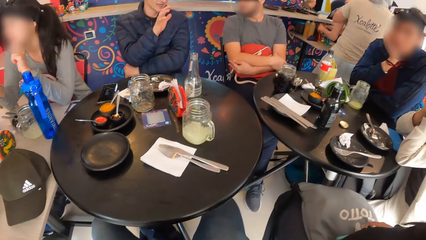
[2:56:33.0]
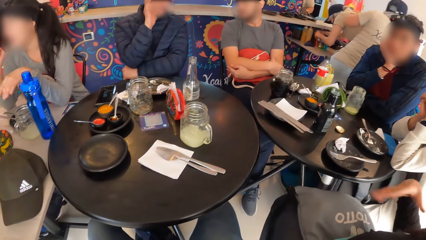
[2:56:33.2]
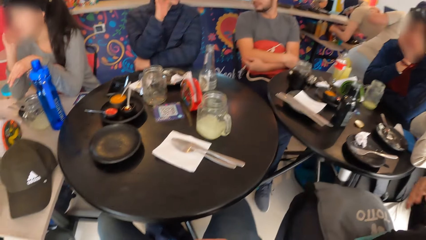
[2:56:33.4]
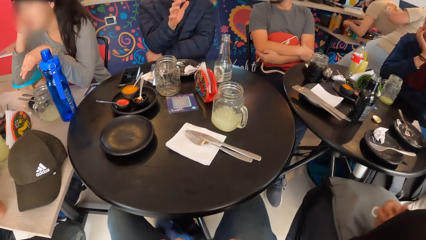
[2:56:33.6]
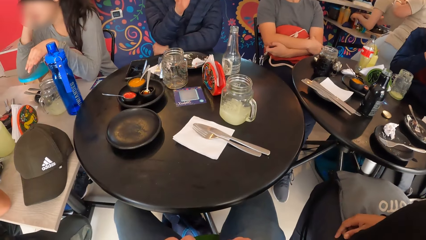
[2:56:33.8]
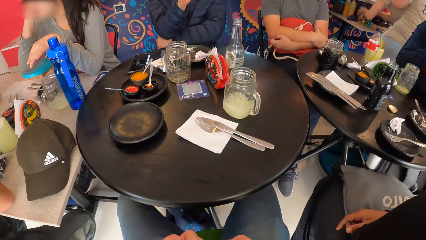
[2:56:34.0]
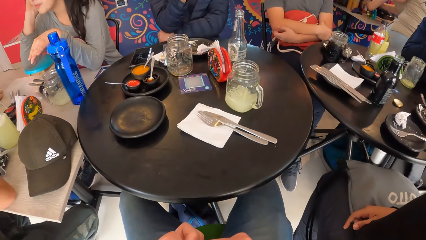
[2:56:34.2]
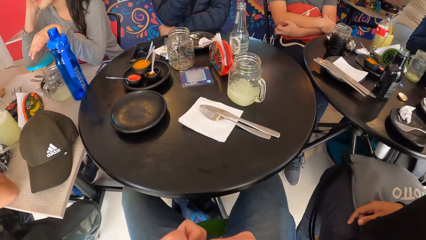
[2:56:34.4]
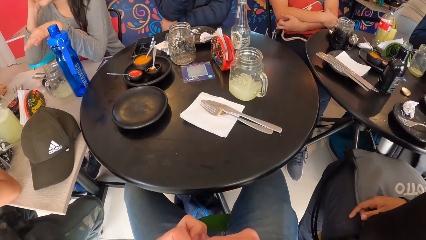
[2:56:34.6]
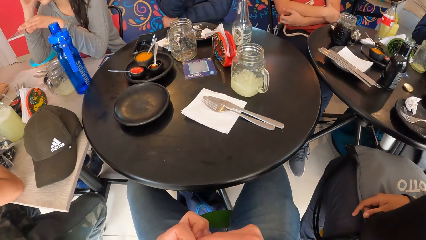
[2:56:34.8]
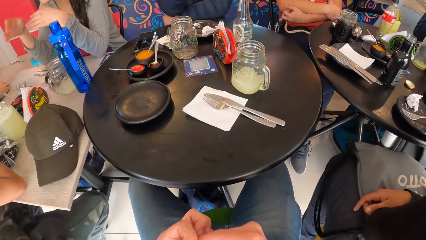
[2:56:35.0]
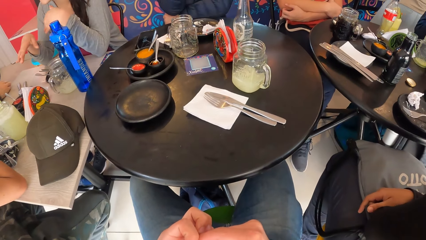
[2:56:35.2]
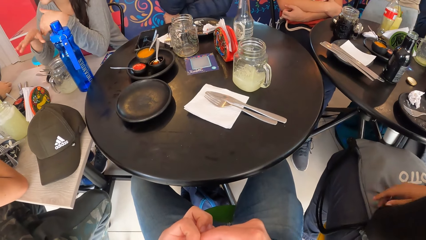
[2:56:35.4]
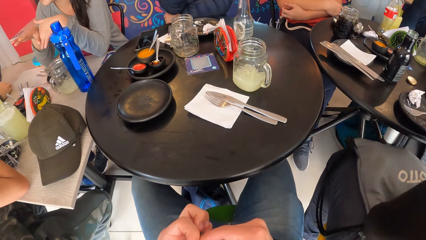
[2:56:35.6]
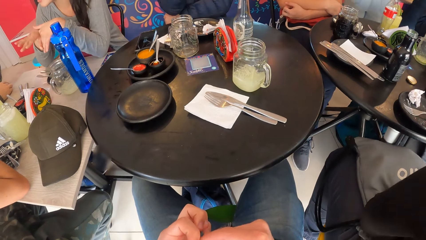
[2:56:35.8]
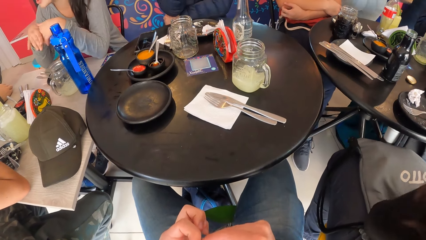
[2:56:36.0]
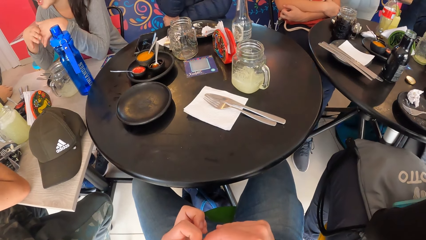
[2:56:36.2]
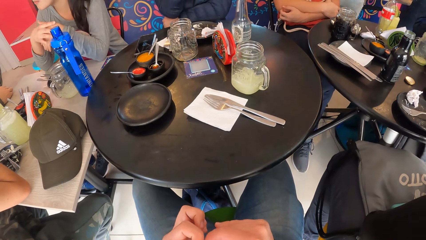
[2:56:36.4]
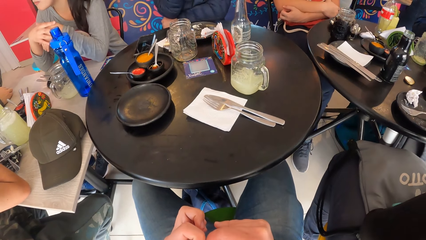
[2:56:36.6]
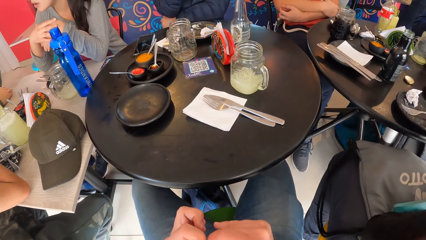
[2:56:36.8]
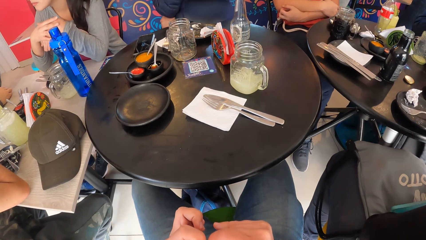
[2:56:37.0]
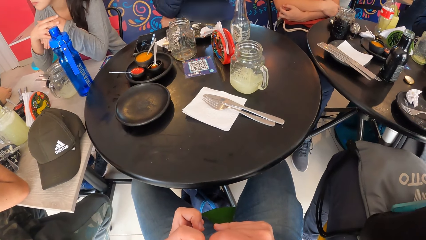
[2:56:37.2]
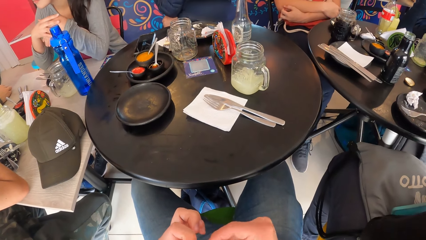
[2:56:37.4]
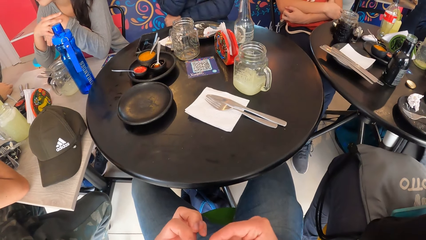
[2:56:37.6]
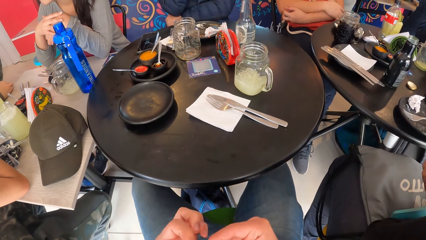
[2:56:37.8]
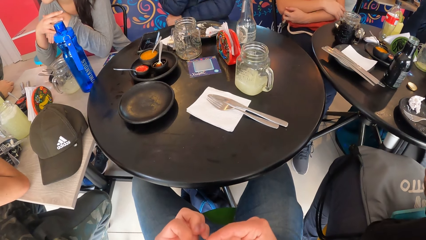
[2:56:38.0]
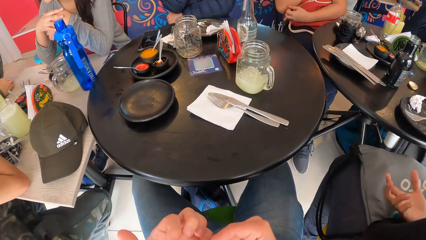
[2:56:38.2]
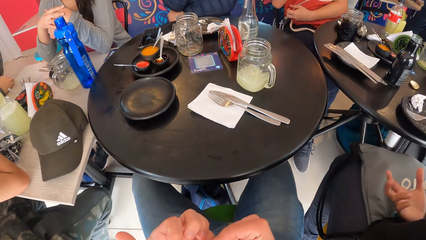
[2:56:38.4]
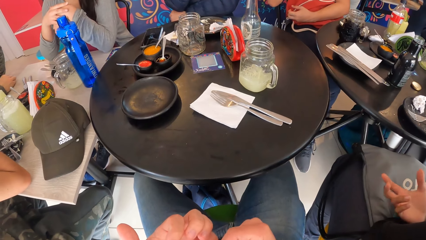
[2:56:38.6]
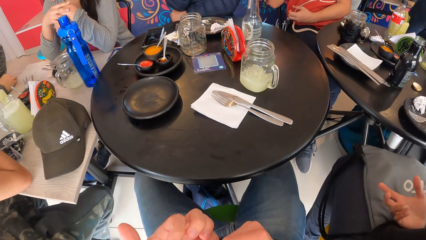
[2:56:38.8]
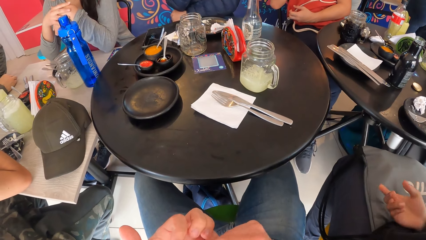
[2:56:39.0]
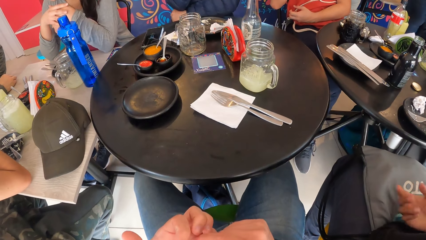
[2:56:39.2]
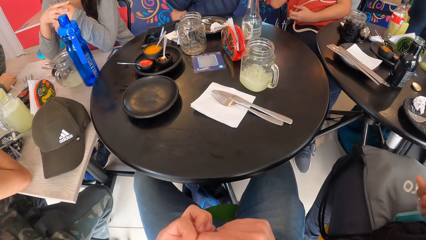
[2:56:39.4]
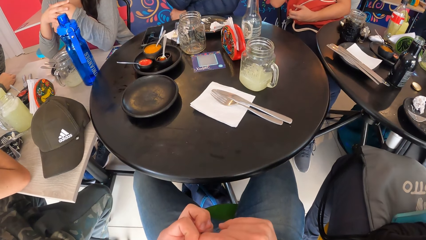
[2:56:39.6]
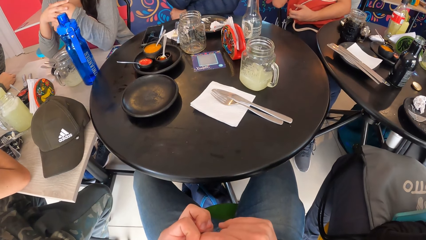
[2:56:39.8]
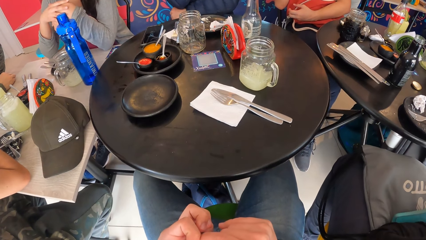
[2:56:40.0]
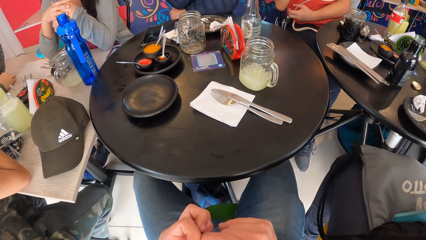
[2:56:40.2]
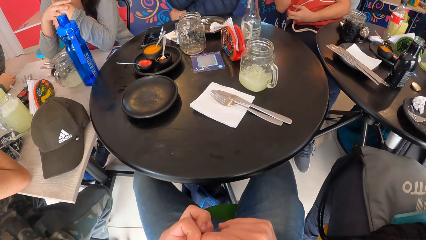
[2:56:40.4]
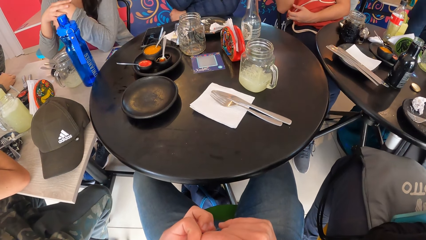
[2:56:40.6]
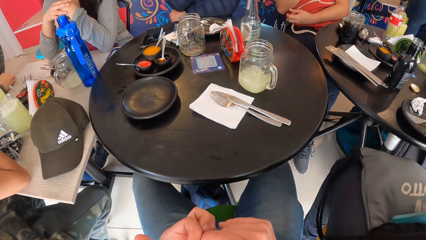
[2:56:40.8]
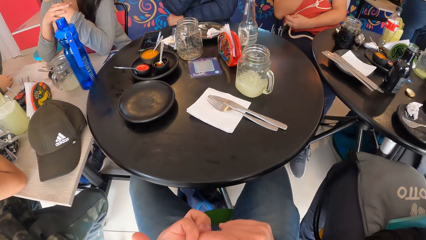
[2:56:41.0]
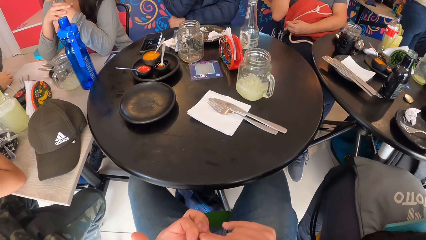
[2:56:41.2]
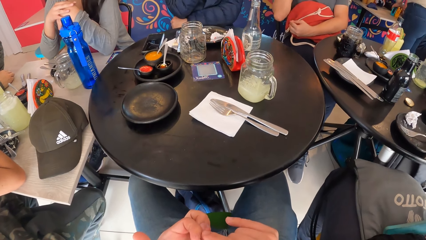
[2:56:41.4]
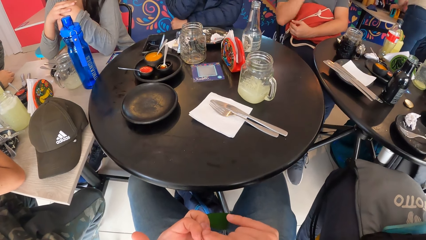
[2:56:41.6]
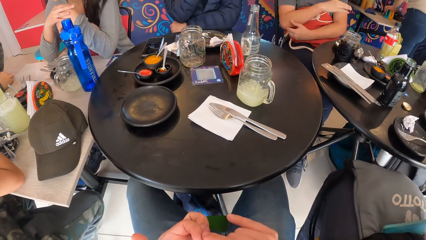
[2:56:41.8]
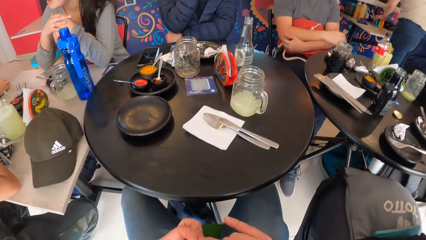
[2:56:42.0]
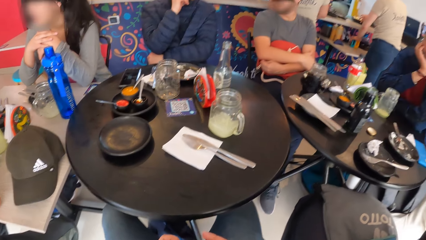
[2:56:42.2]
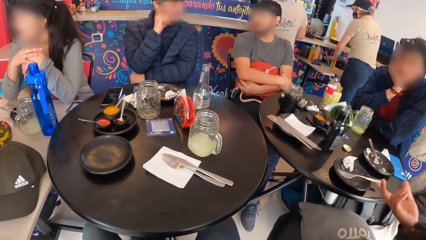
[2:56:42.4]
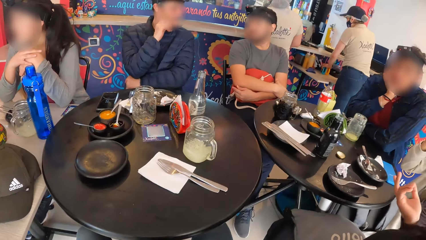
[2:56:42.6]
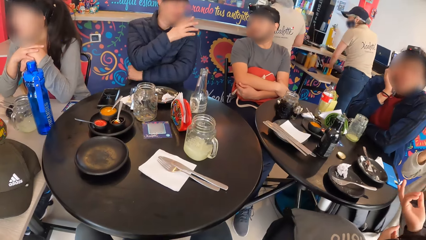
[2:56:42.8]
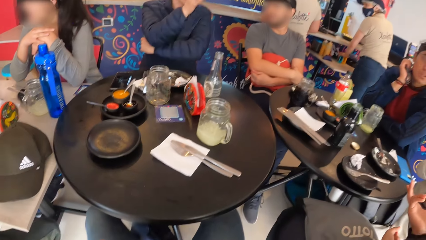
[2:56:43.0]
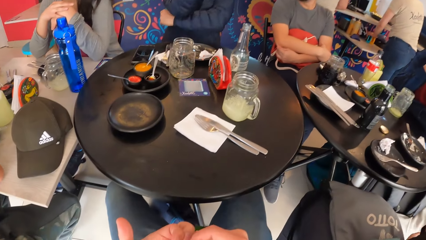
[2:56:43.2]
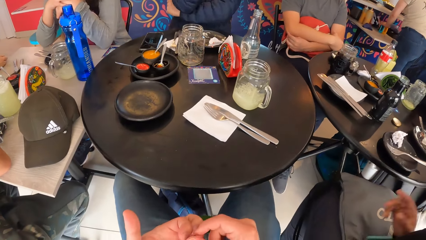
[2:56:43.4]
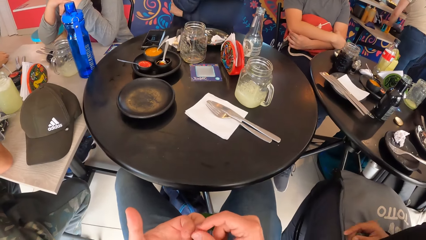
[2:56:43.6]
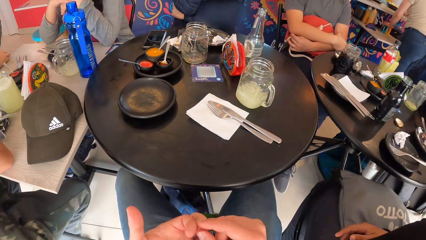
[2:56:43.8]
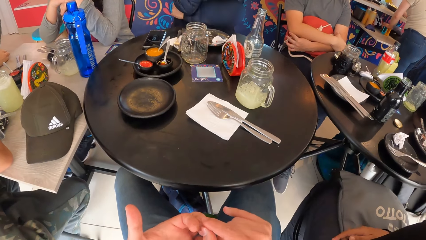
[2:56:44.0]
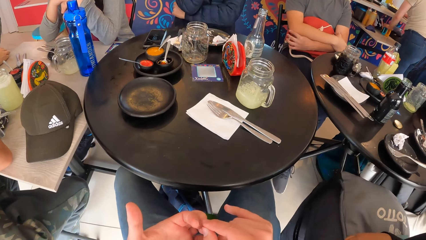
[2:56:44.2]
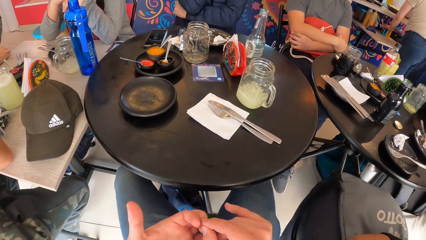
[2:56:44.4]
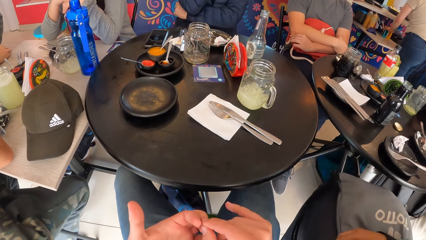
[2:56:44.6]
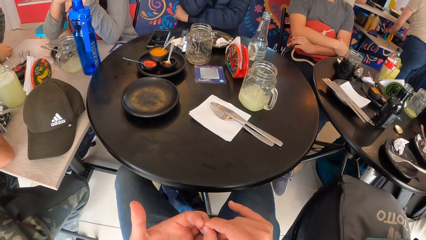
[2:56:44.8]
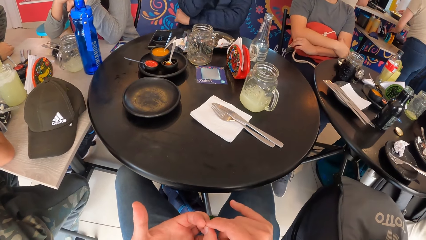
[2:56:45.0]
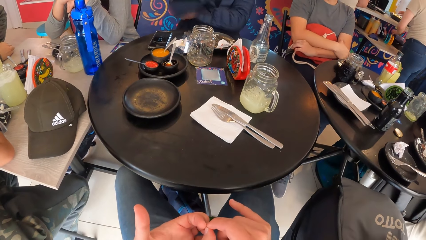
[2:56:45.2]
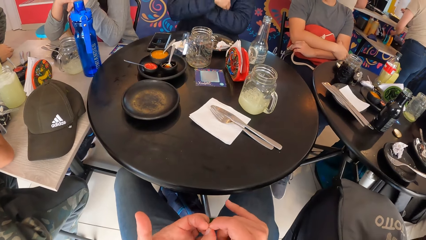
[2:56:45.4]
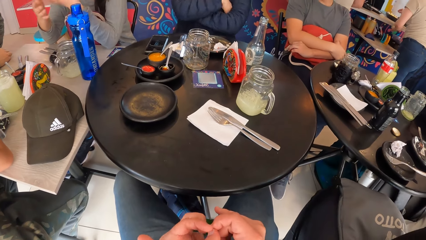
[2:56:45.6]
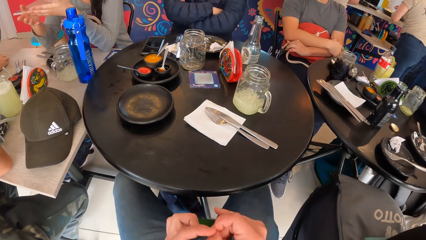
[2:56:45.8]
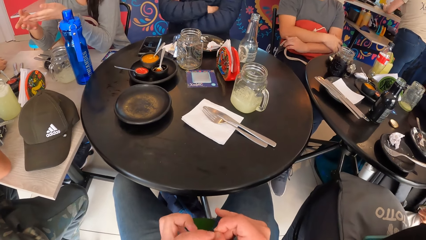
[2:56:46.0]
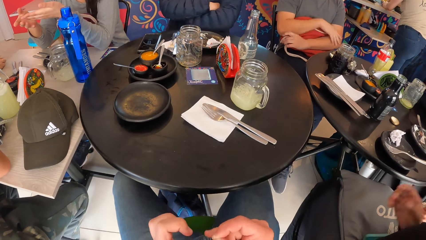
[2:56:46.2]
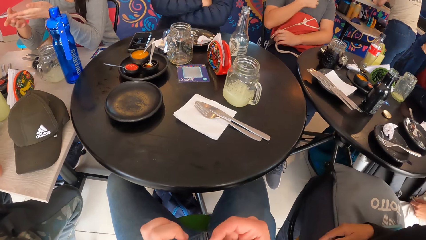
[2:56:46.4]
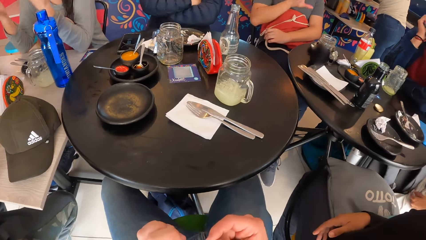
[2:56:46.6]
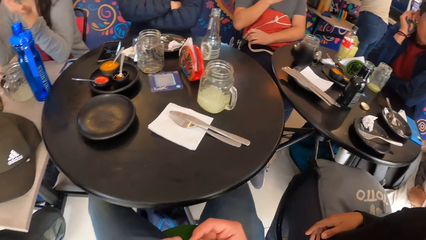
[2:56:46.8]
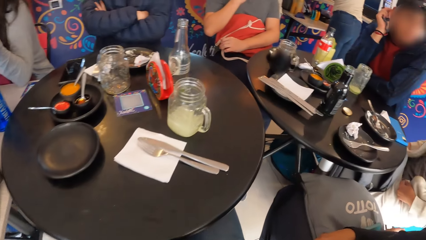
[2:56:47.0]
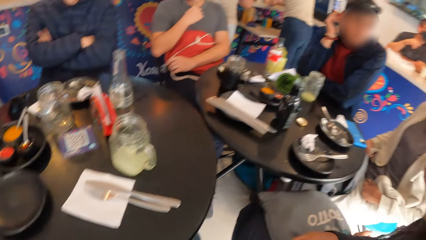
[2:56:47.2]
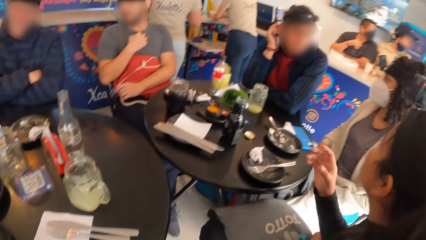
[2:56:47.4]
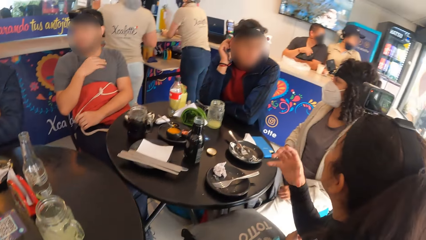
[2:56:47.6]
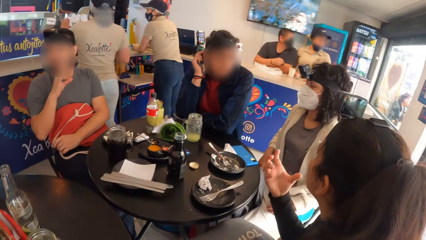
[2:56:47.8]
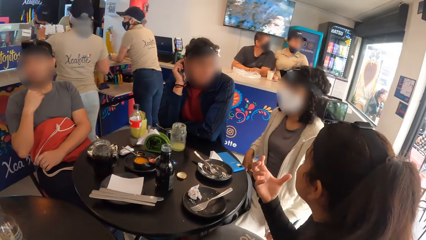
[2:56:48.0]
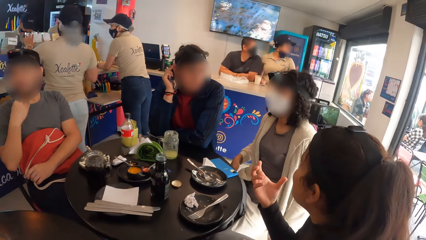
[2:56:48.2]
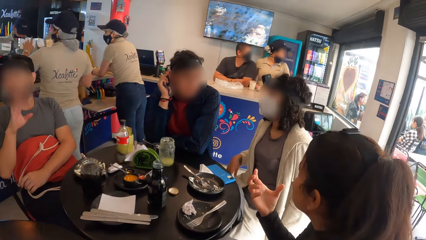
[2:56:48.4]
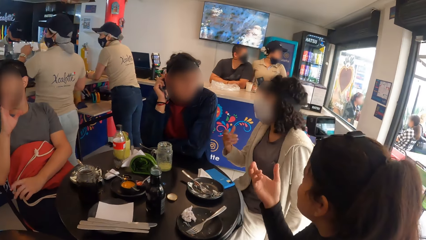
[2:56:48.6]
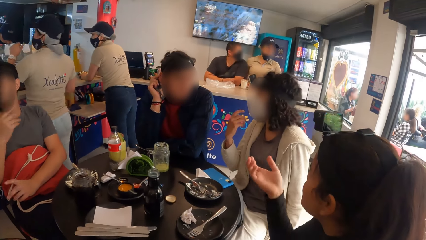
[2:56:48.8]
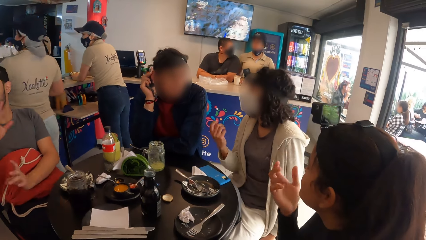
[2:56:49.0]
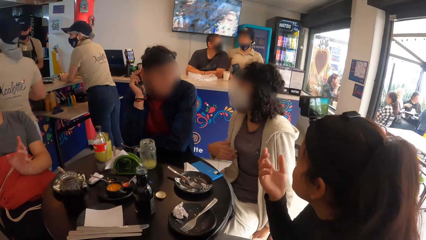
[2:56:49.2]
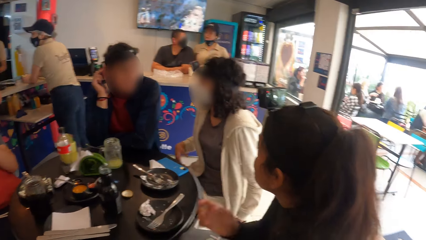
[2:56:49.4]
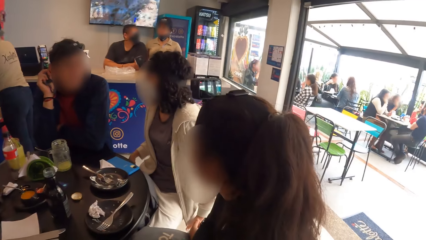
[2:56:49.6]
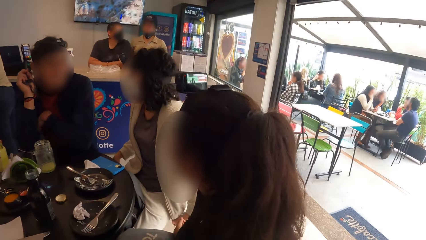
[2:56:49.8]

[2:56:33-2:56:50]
A waiter interacts with another waiter. A man interacts with another man. The camera wearer rubs his fingers. A lady interacts with another person. The camera wearer looks around a restaurant. The other waiter sprinkles spice on a plate on the counter with her right hand. The camera wearer rubs his fingers. A woman interacts with a man with another woman.
